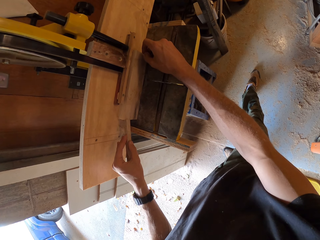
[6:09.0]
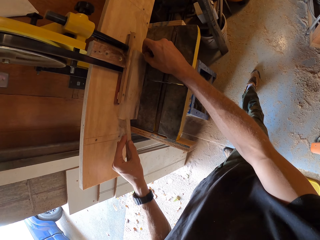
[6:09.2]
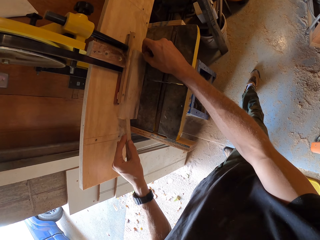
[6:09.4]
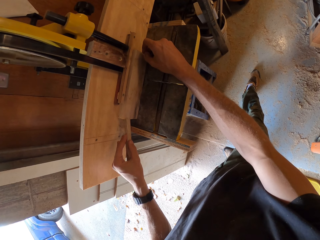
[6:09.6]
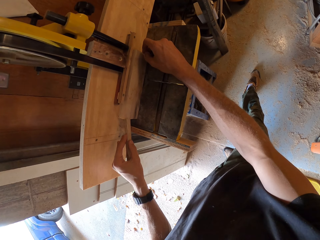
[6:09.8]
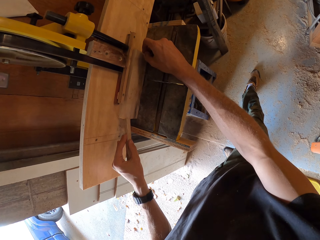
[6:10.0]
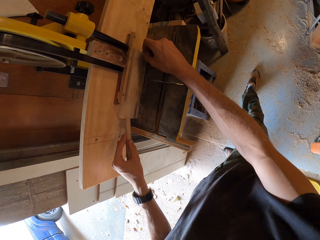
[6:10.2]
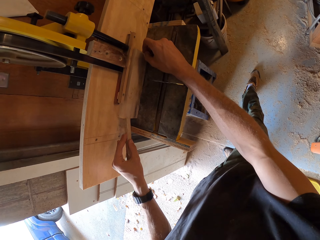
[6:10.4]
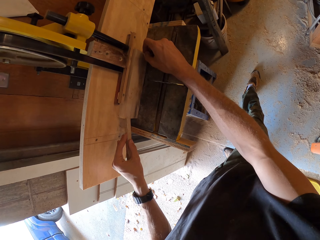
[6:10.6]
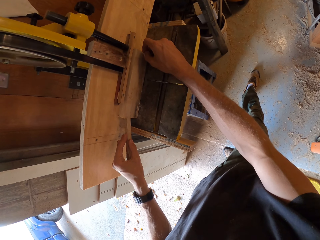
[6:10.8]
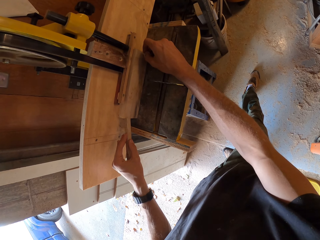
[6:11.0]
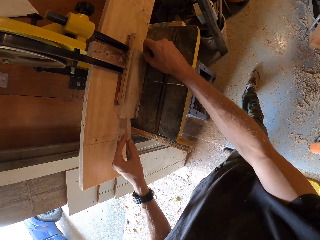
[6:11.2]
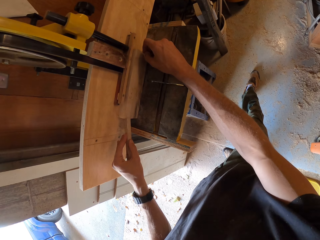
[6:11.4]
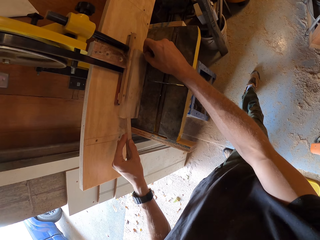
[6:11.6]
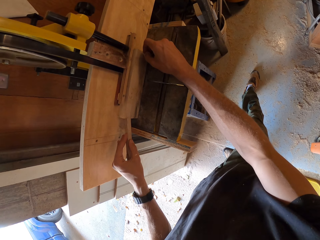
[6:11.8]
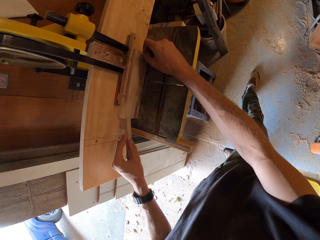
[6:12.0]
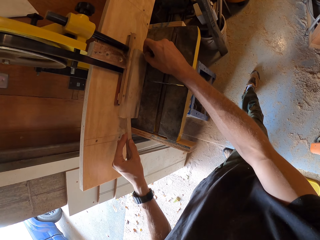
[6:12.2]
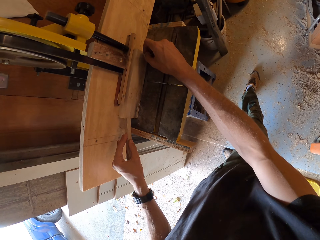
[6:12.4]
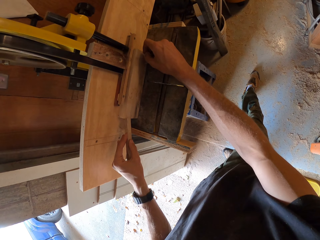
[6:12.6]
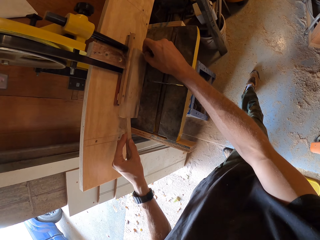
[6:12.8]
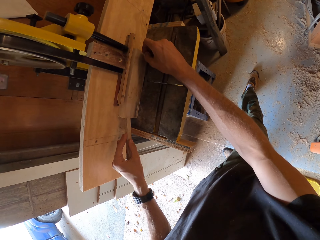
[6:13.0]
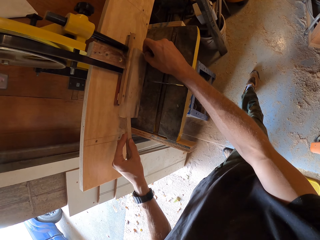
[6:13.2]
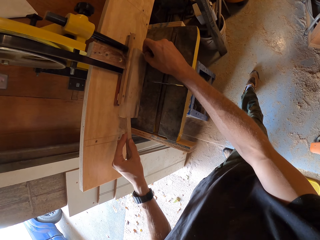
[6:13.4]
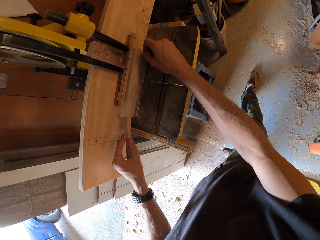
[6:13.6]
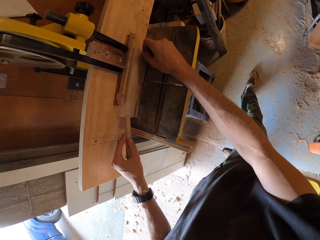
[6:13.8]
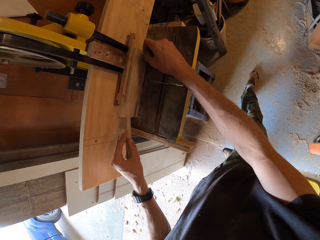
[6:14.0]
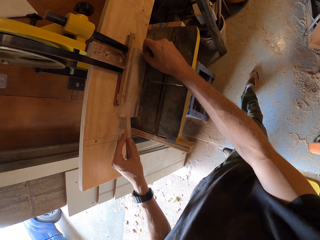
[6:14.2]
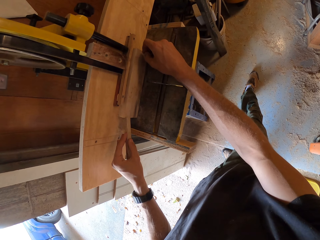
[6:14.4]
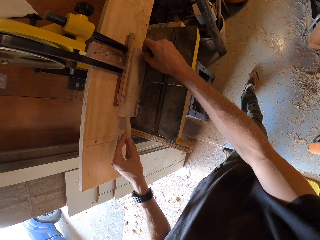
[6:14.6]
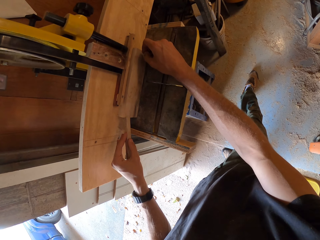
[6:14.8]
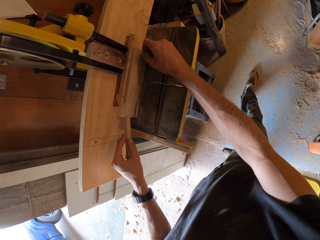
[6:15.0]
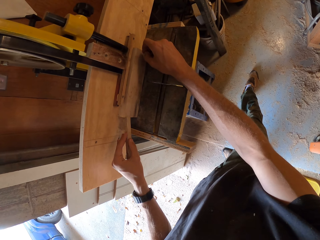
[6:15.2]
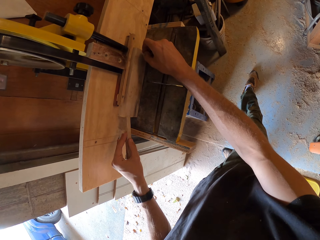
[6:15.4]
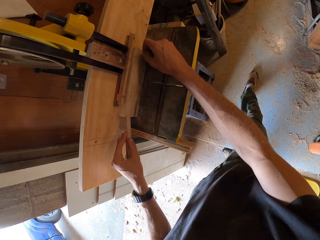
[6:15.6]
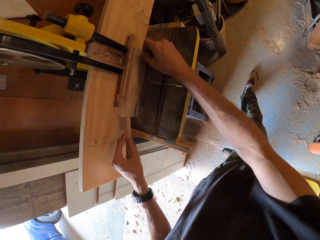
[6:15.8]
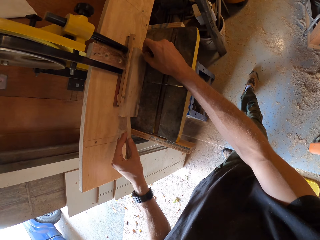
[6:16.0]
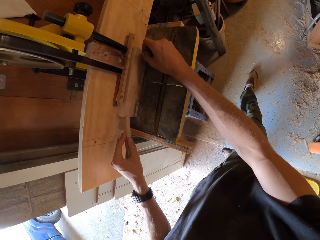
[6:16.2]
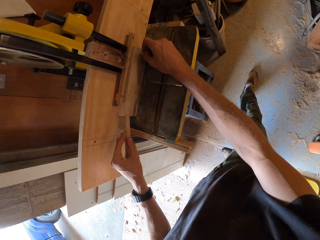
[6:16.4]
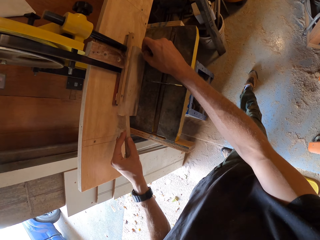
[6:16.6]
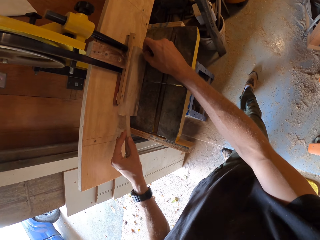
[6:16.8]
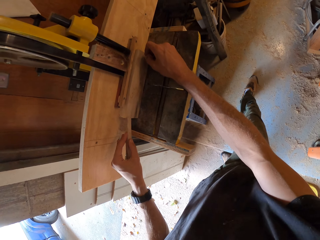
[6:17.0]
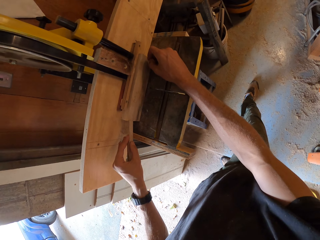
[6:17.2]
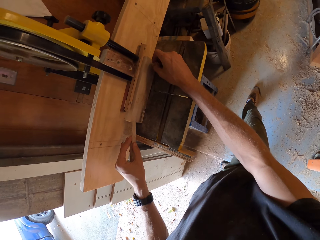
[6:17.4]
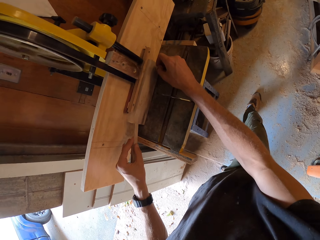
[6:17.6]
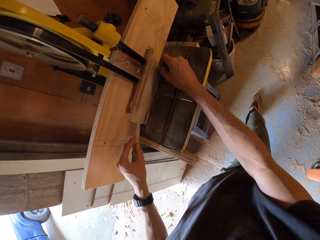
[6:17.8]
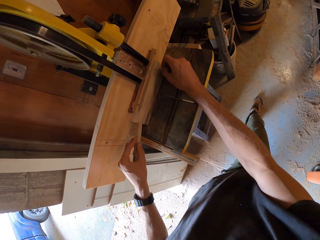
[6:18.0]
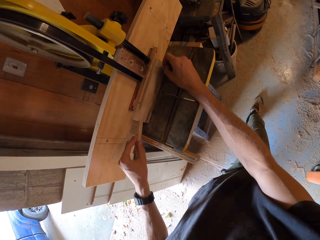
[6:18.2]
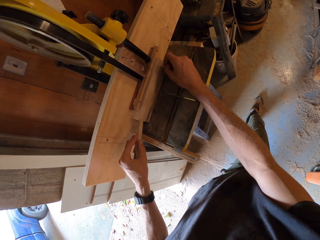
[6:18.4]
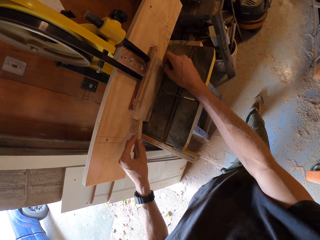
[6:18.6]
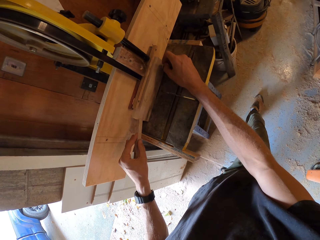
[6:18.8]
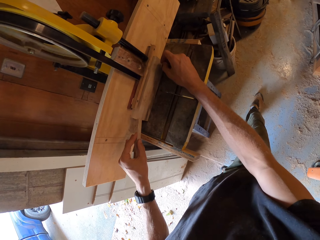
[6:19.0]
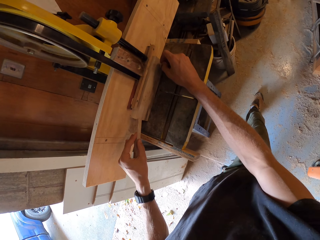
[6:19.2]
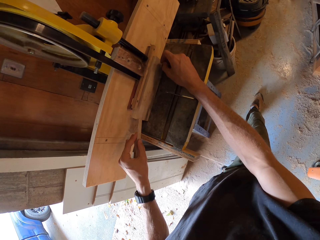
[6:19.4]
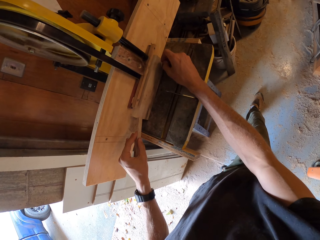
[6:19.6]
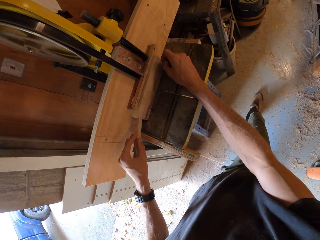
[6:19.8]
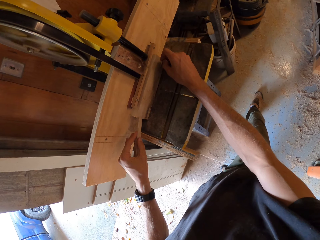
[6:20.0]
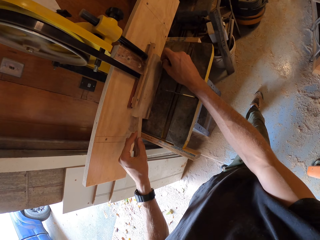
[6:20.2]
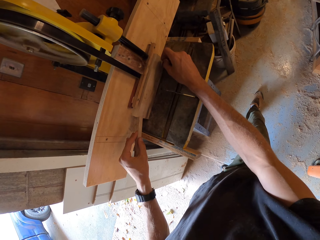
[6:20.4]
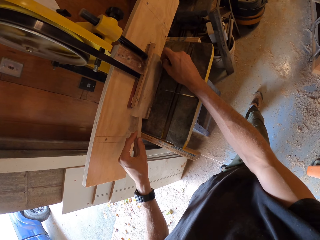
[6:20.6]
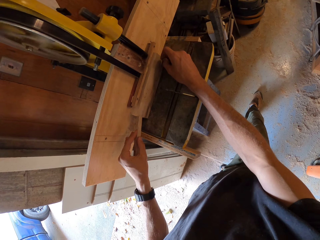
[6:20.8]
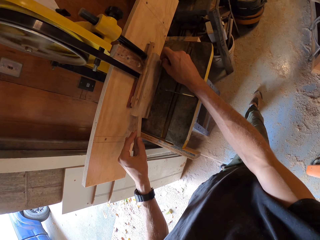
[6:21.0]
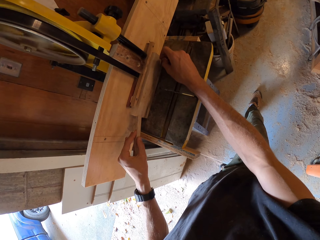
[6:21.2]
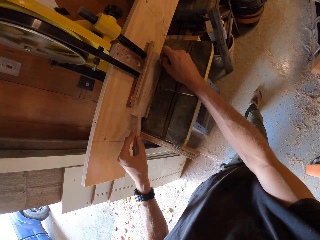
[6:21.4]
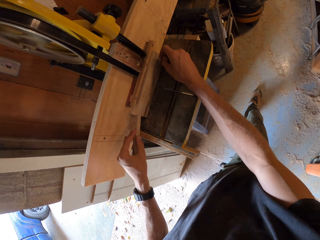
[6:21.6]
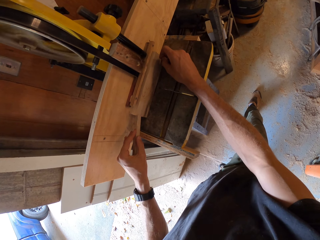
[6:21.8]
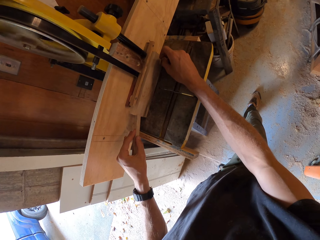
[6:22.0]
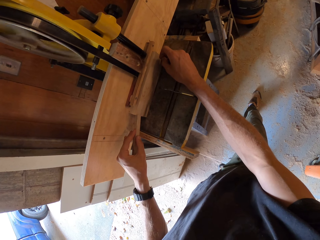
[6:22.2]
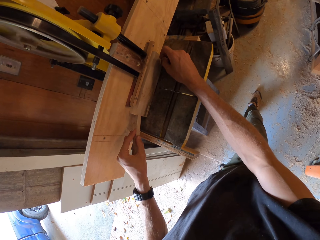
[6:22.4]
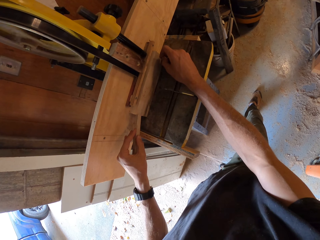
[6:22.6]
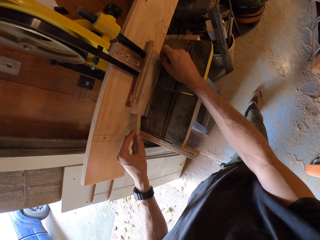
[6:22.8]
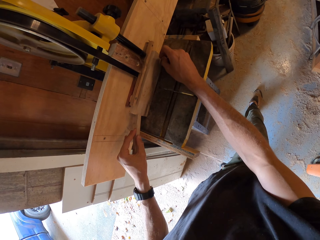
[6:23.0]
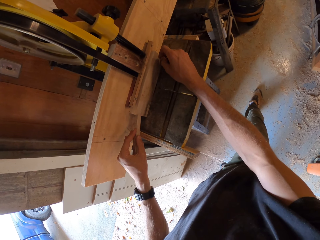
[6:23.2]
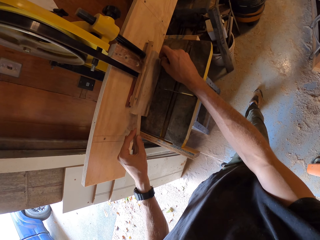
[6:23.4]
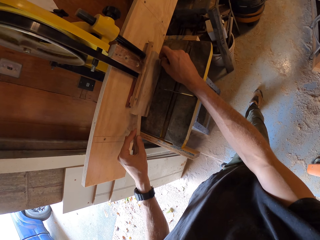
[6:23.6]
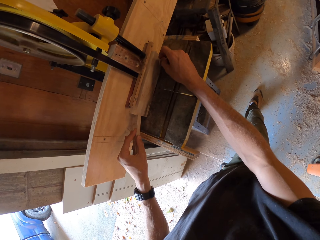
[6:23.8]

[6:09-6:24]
The camera wearer moves a foot. They turn around. They move the piece of wood through the wood cutter machine. They move a foot. They cut the piece of wood through the wood cutter machine.

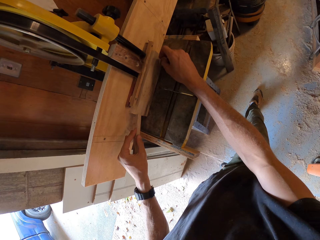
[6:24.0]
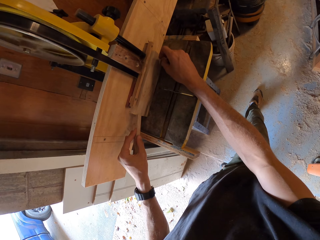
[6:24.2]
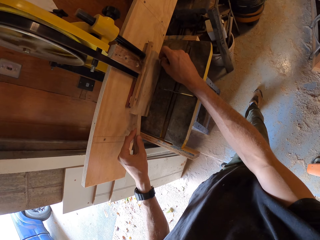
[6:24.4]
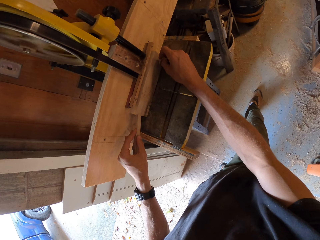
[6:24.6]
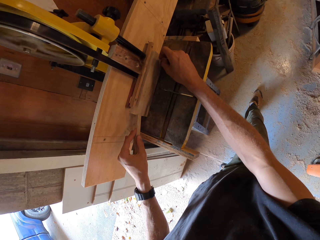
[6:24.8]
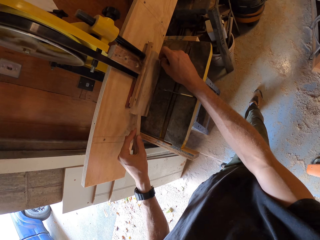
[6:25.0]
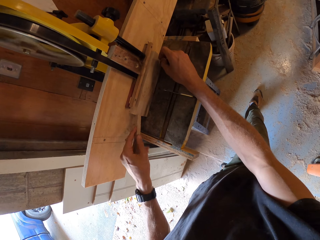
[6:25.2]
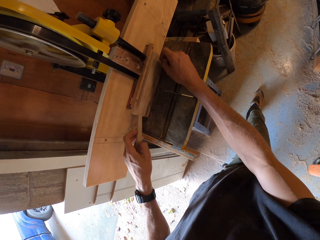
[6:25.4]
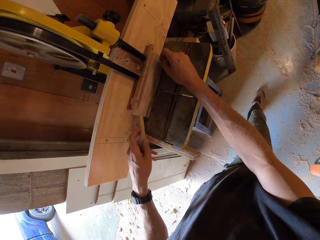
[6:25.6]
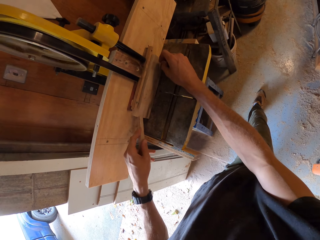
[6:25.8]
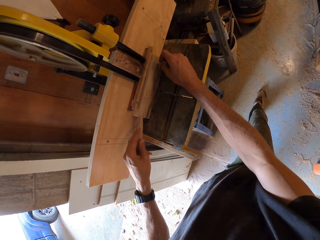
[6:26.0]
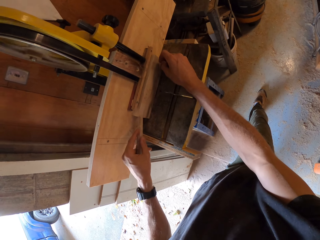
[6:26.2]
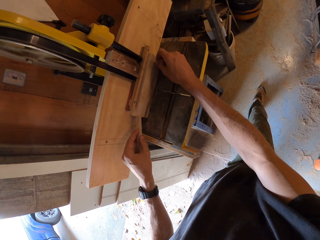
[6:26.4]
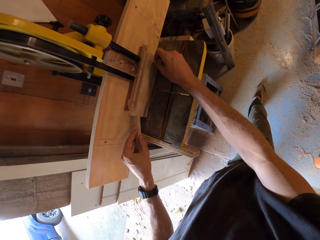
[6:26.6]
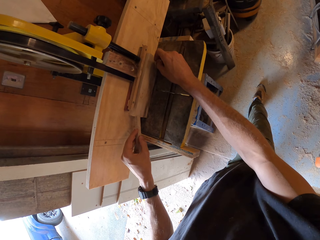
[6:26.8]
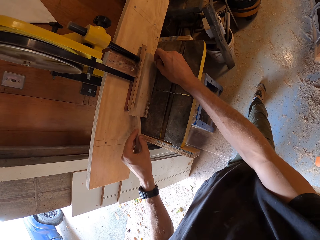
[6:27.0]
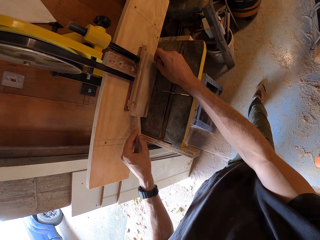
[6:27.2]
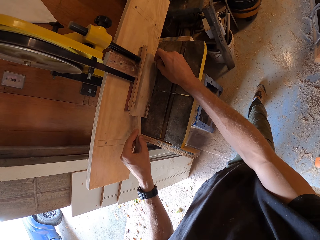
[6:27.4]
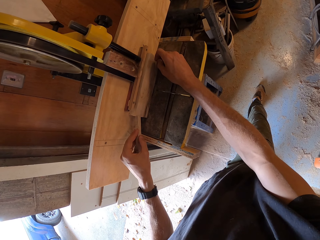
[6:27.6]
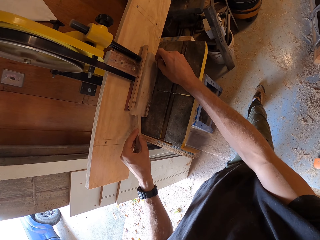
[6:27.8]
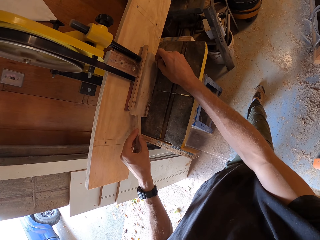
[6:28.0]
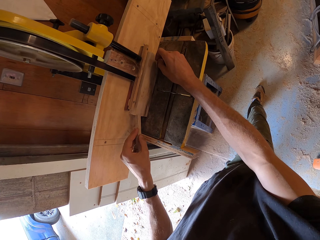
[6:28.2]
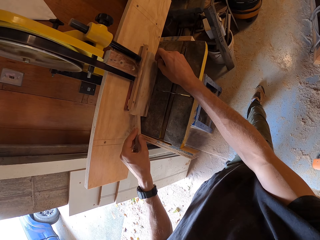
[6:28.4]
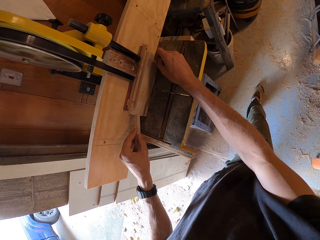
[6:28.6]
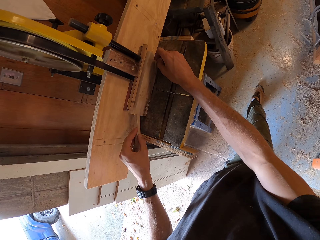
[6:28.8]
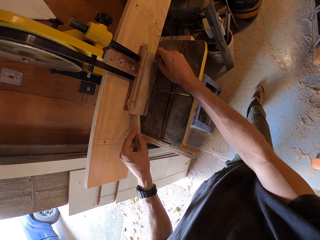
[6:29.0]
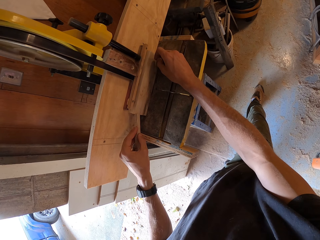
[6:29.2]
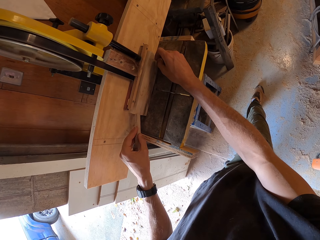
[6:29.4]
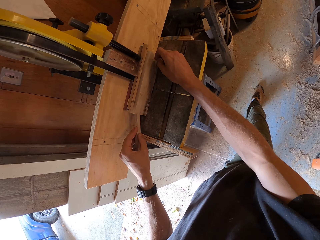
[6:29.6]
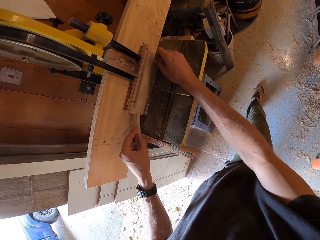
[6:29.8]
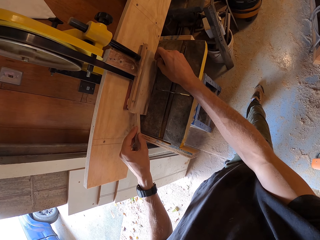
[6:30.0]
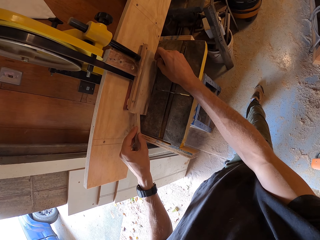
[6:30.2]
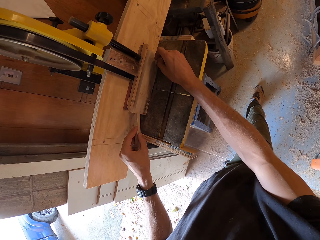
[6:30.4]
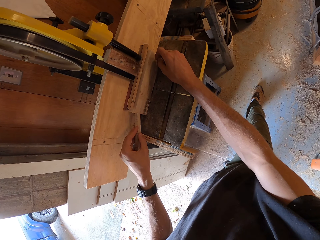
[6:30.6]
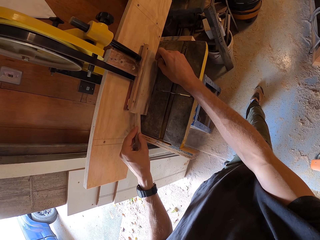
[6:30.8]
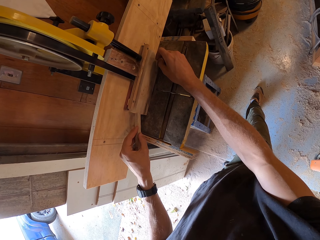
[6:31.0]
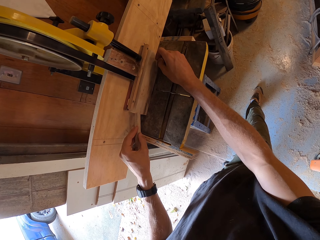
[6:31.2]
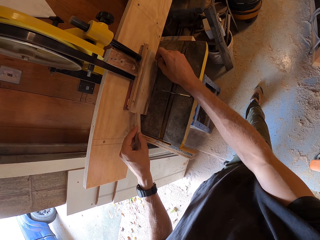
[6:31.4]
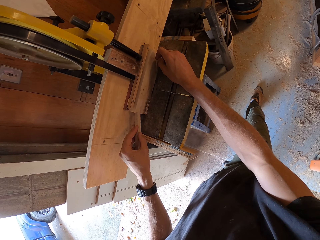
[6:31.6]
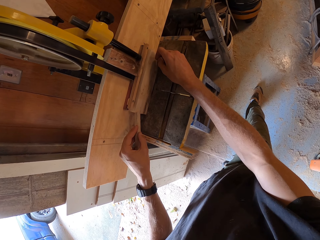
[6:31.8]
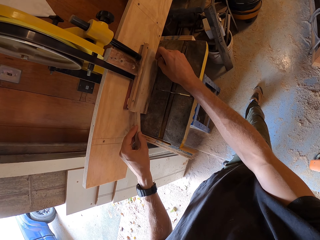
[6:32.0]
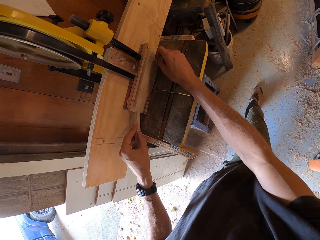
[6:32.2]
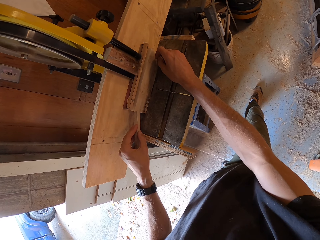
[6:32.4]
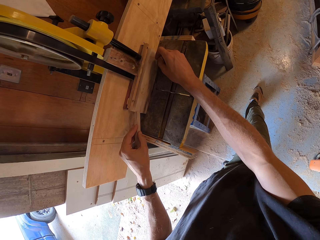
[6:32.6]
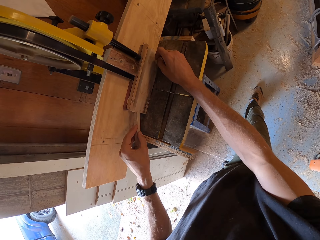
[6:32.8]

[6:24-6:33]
The camera wearer moves the piece of wood through the wood cutter machine.
